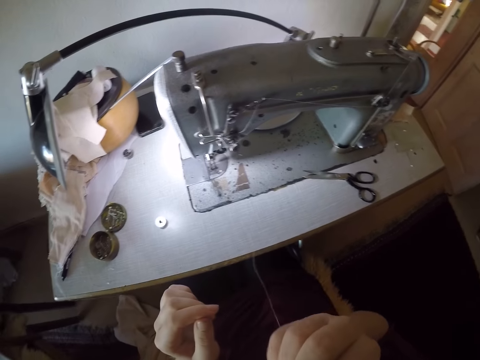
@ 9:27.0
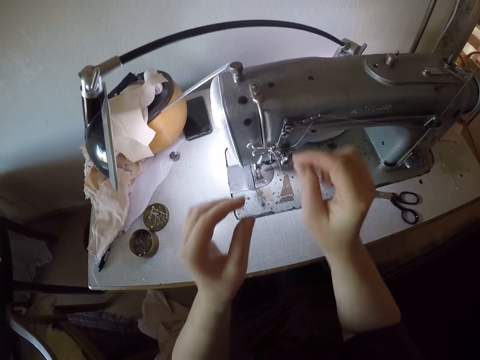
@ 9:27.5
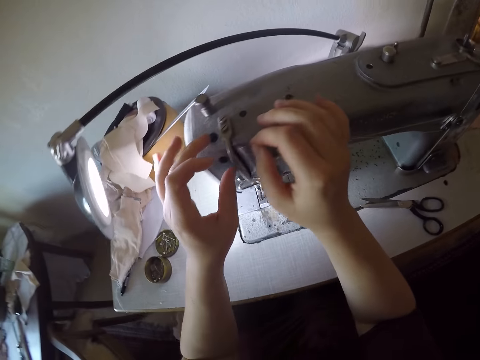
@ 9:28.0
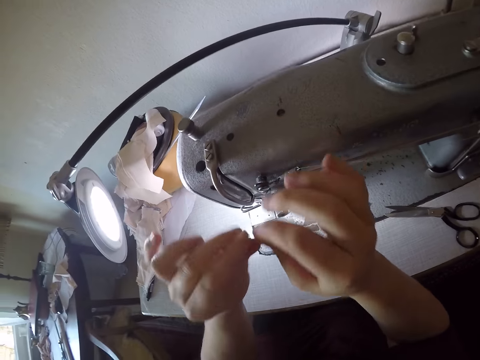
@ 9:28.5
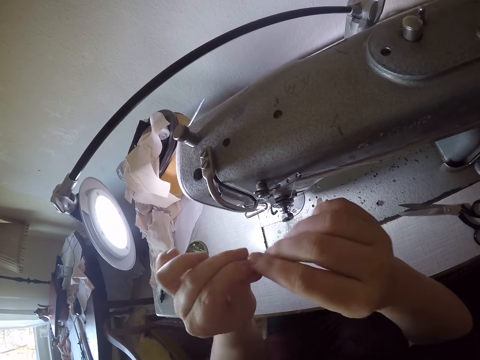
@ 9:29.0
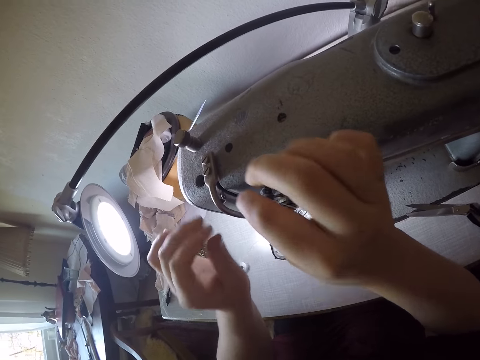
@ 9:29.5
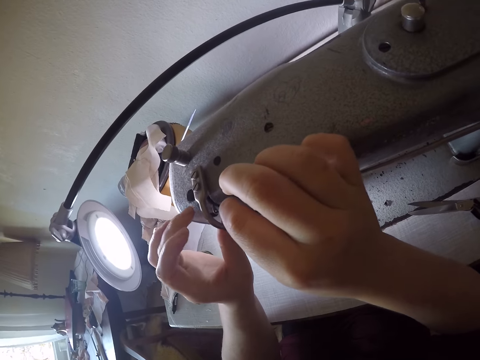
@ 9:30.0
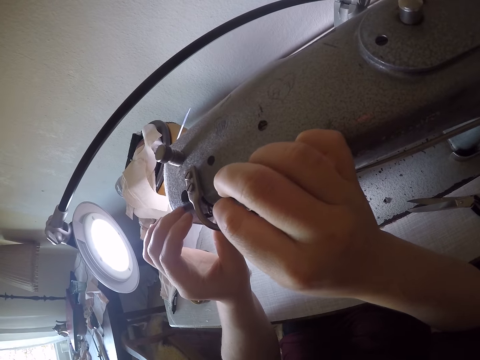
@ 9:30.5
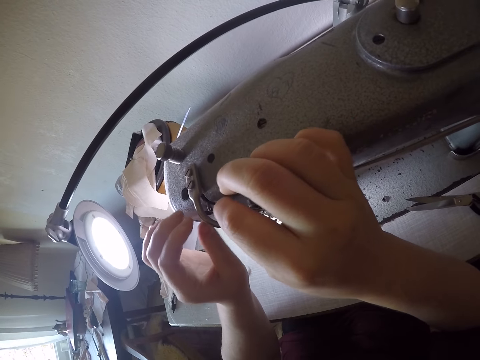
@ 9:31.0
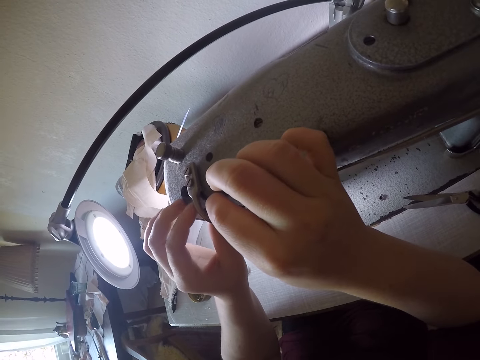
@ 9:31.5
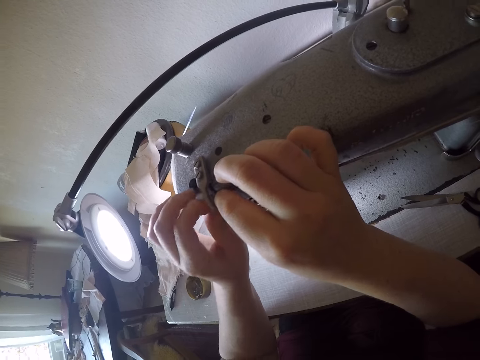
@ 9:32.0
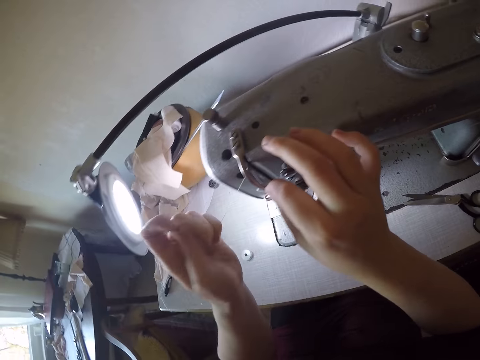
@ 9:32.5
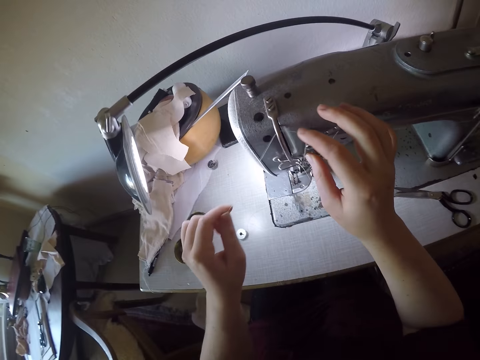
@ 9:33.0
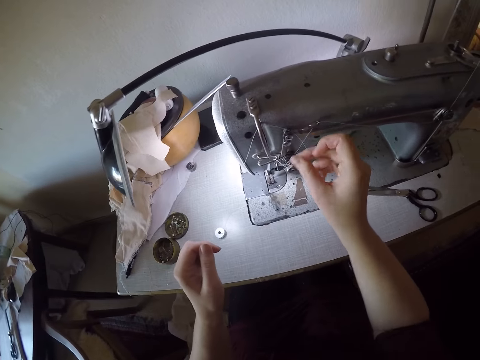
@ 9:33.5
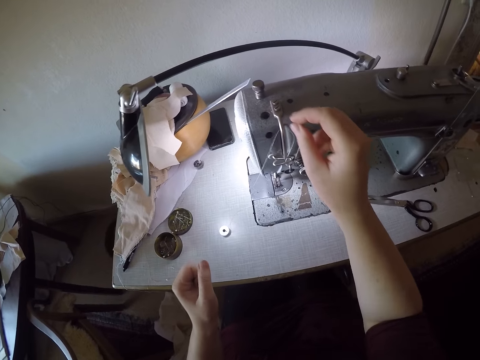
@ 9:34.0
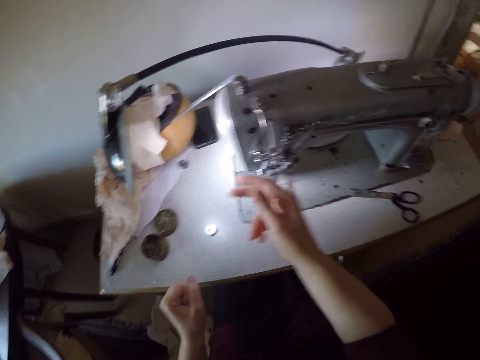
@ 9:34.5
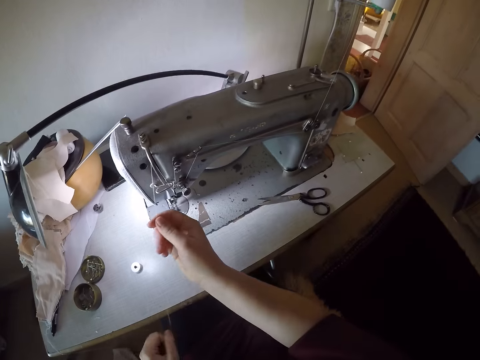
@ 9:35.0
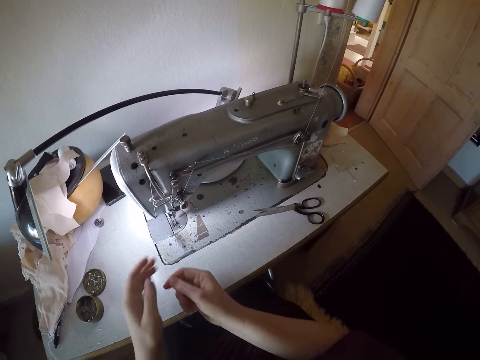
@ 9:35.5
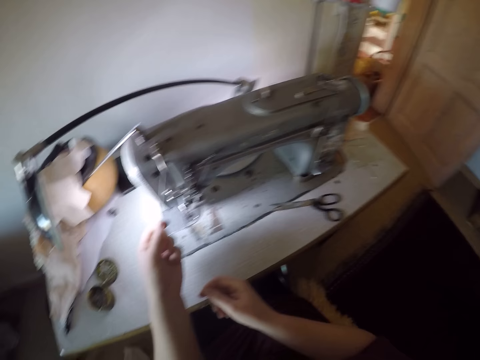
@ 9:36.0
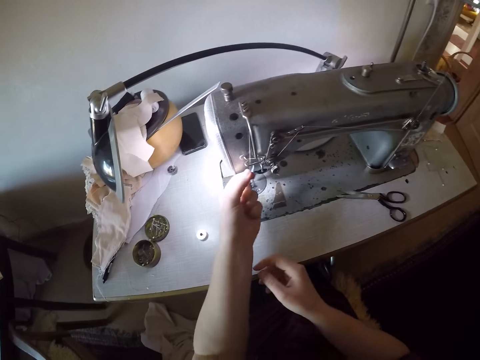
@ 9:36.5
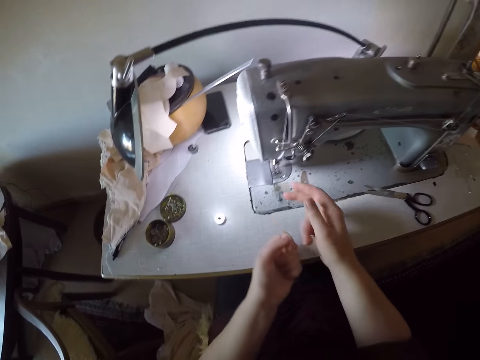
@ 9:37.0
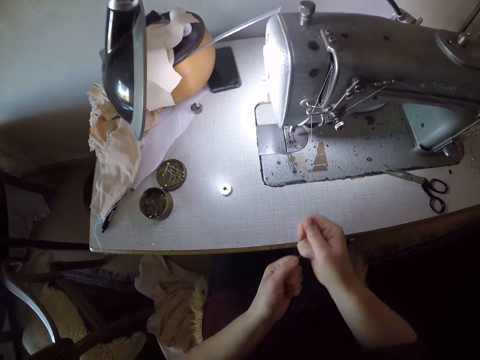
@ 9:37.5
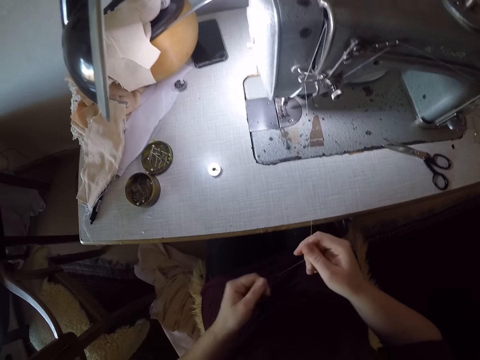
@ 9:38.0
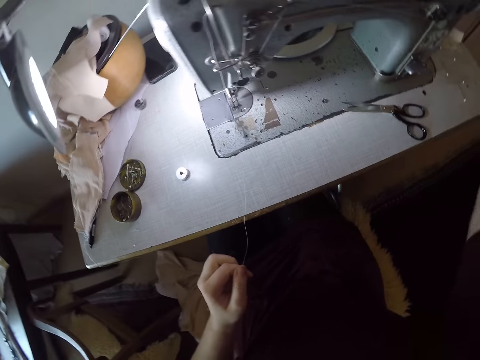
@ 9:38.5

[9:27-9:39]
The camera wearer bites the thread with her teeth. She places the thread in her mouth. She threads the machine. She inserts the thread through the thread take-up lever. She pulls the thread from the sewing machine.

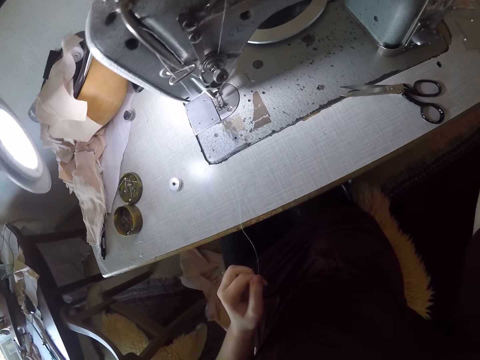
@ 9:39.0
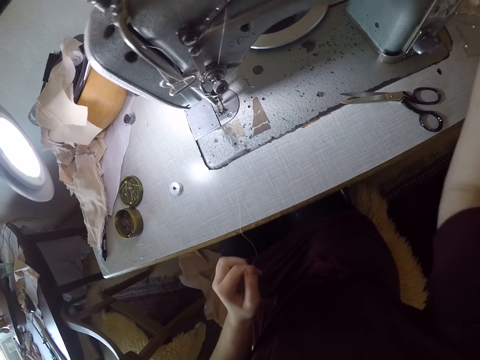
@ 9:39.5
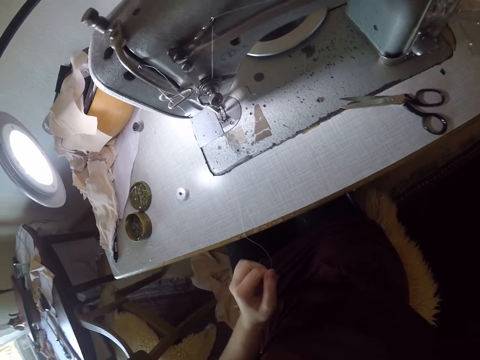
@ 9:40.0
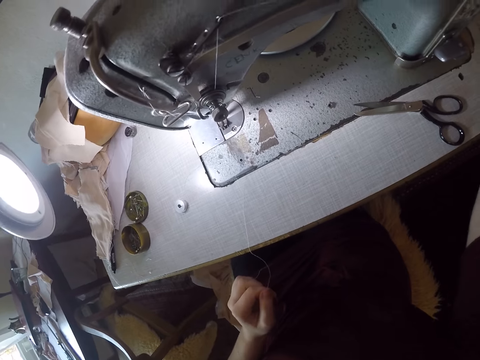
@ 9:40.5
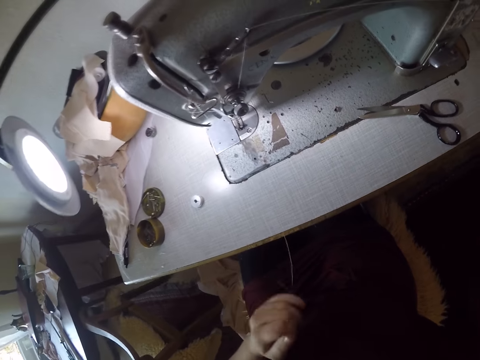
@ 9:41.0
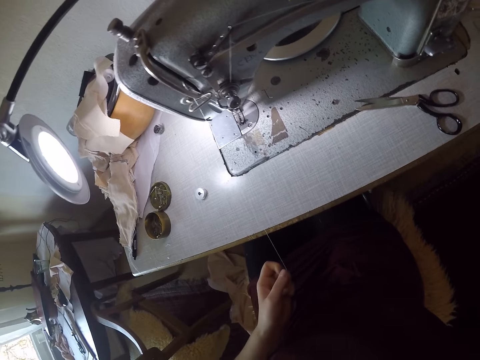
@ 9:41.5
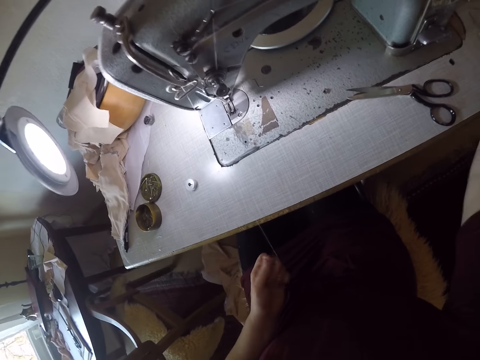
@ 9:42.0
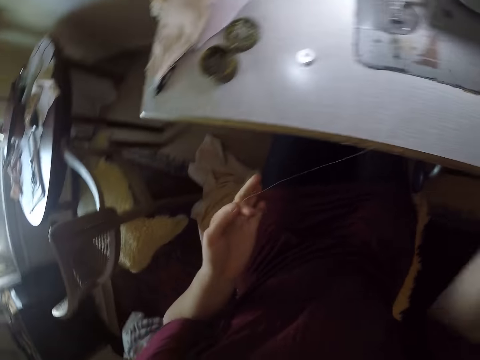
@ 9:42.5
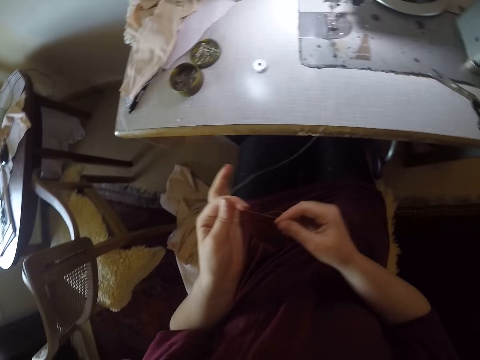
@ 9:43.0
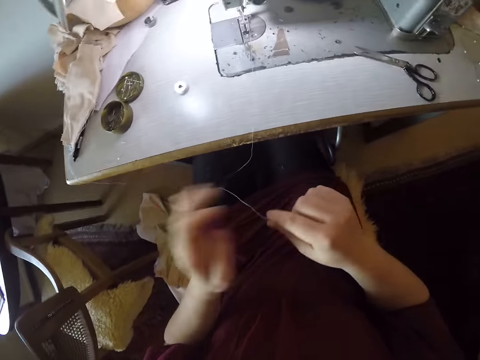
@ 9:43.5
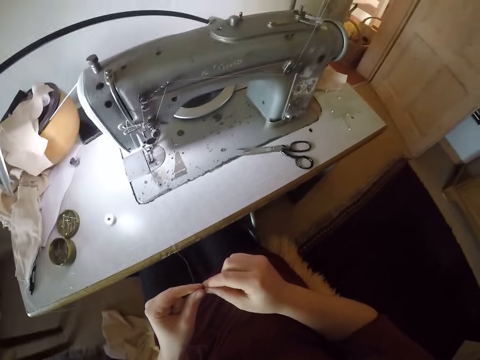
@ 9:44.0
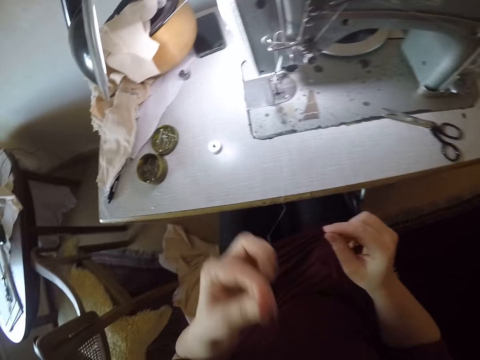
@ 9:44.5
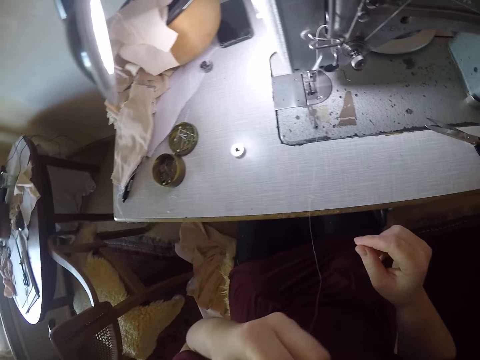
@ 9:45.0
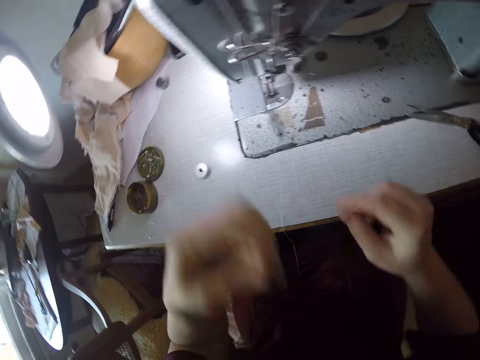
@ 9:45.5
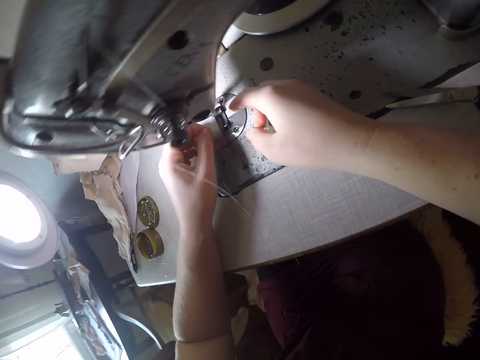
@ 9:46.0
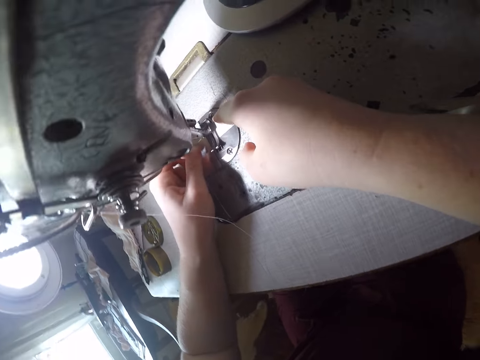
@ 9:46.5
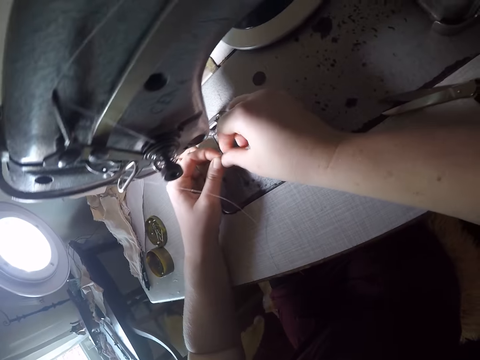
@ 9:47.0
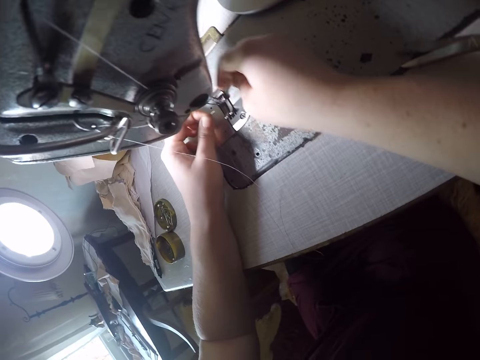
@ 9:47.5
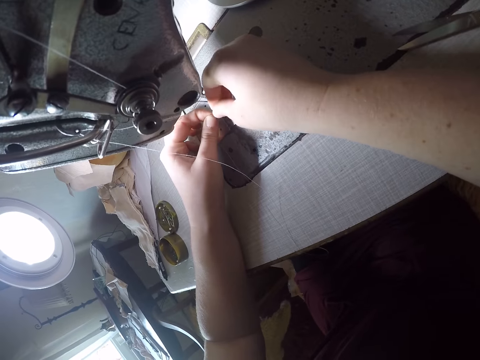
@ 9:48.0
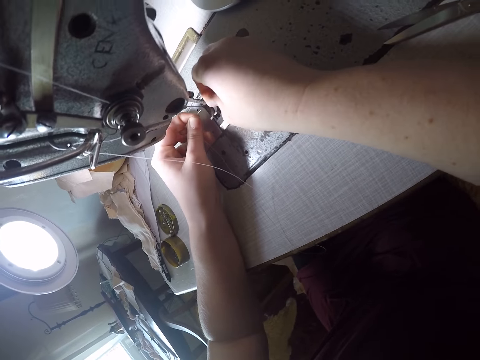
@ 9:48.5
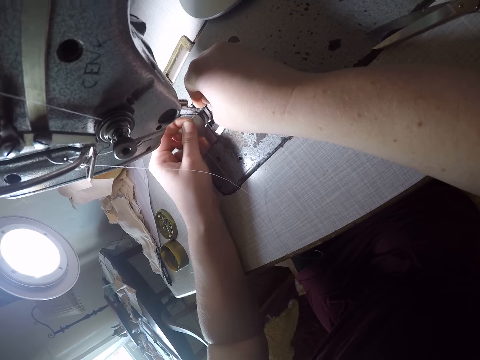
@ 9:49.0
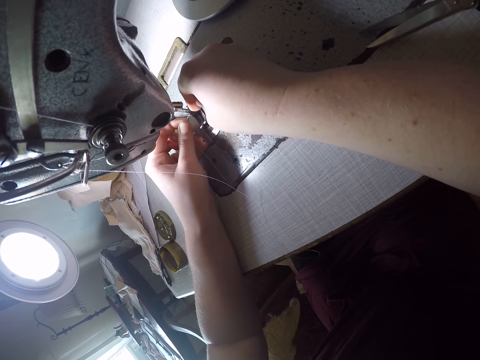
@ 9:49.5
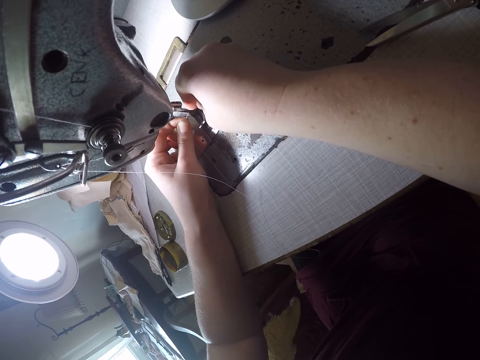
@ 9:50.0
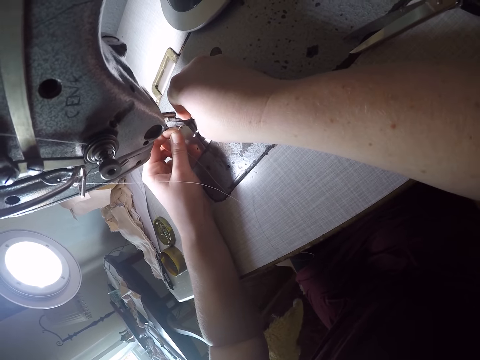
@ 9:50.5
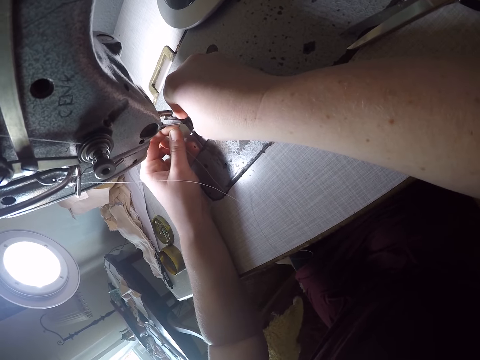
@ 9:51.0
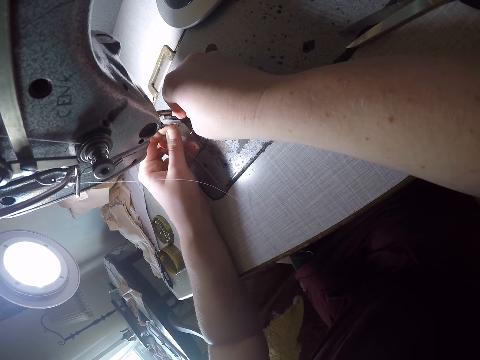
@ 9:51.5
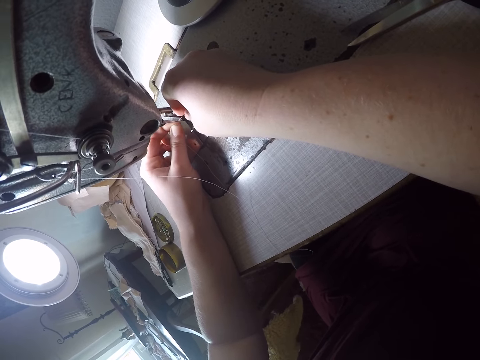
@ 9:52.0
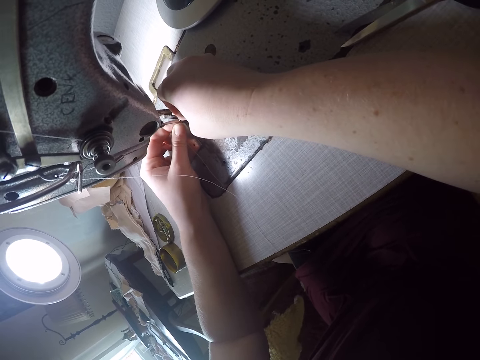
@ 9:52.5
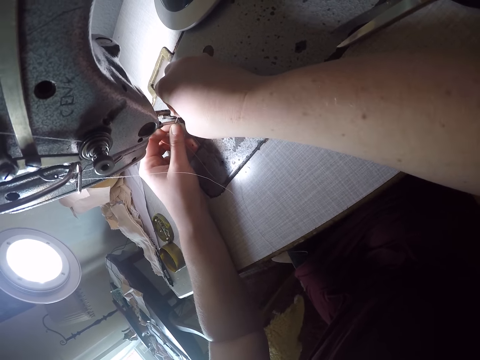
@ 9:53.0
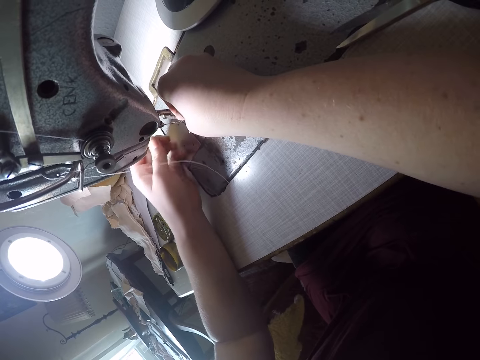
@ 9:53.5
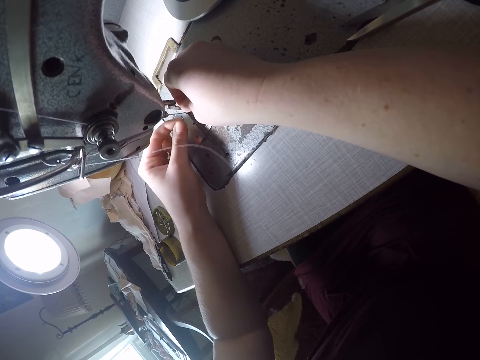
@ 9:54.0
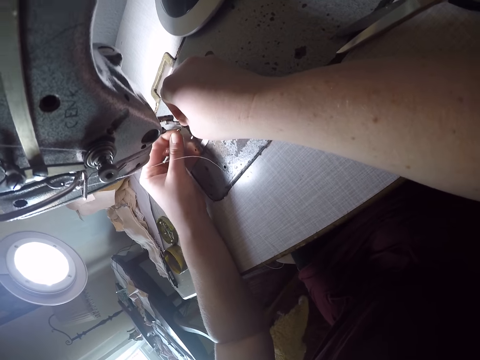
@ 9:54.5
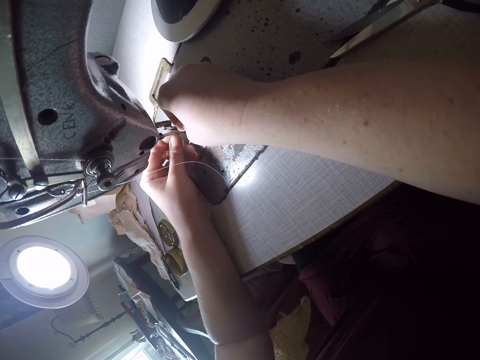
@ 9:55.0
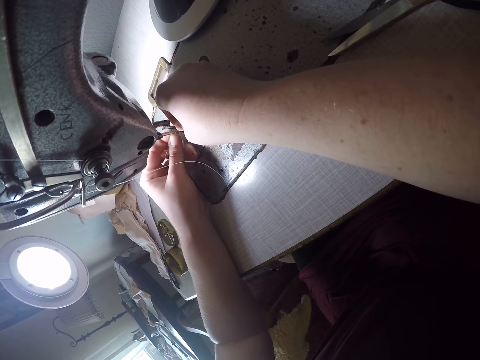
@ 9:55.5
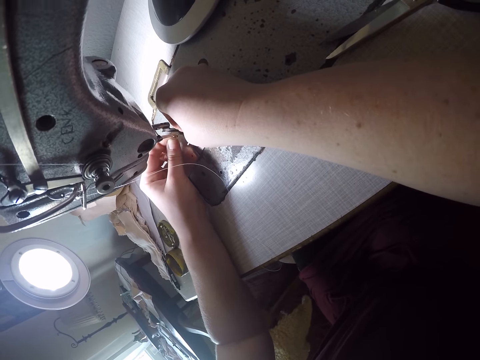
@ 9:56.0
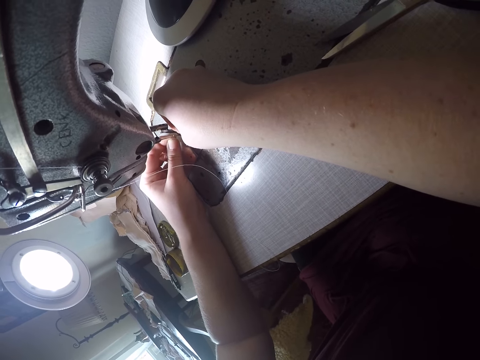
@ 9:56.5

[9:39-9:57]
The camera wearer lifts her hand. She rolls the hand wheel of the sewing machine. She adjusts the thread in her hands. She holds the thread. She places the thread in her mouth. She bites the thread with her teeth. She inserts the thread through the needle.
